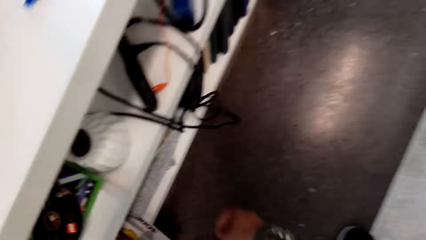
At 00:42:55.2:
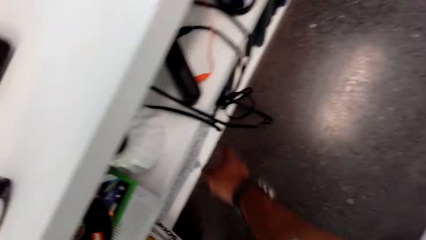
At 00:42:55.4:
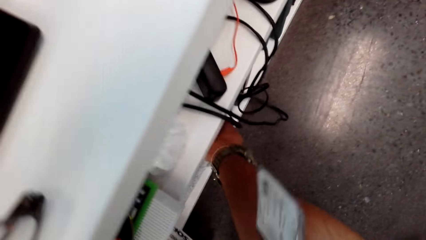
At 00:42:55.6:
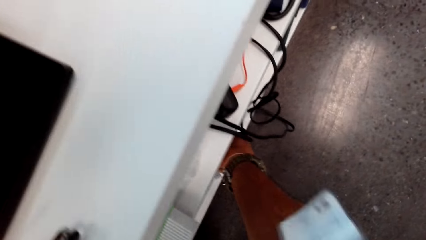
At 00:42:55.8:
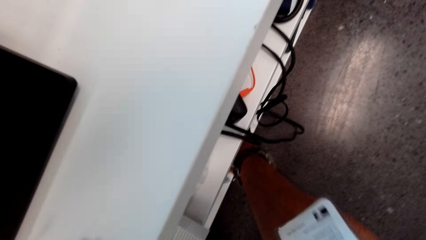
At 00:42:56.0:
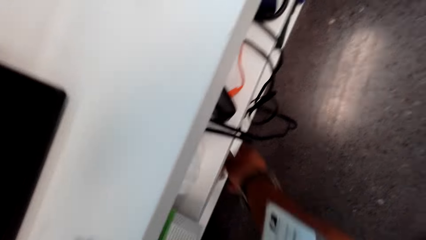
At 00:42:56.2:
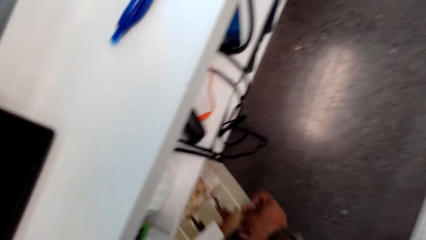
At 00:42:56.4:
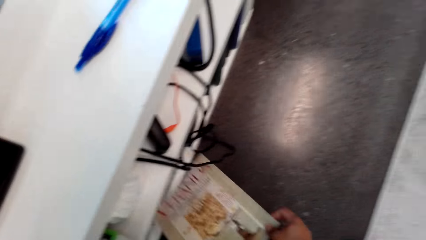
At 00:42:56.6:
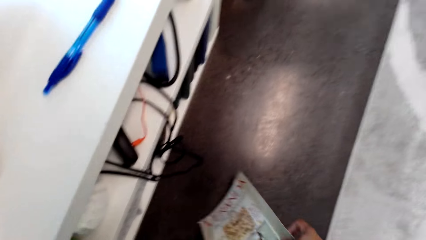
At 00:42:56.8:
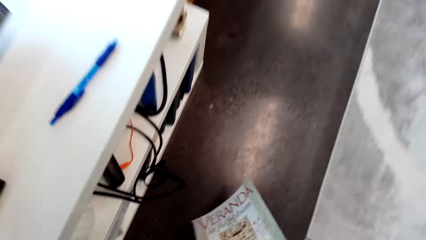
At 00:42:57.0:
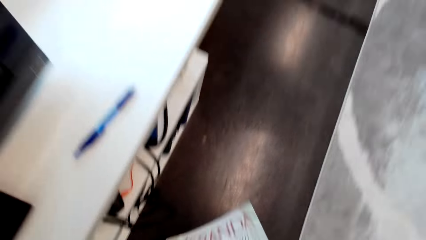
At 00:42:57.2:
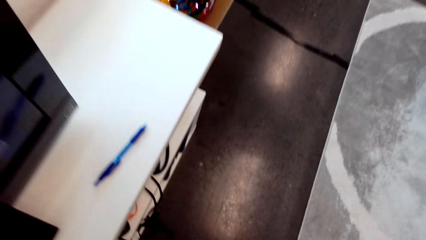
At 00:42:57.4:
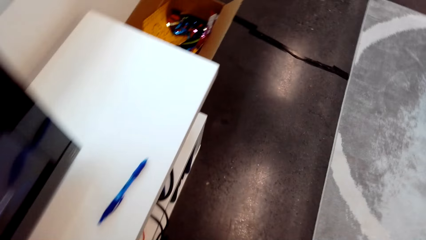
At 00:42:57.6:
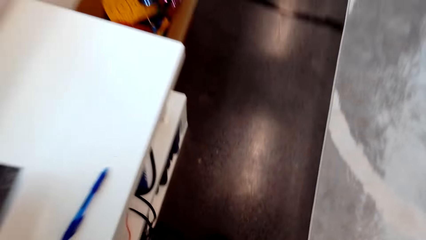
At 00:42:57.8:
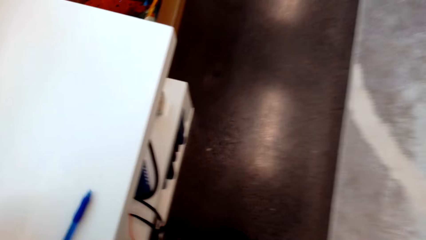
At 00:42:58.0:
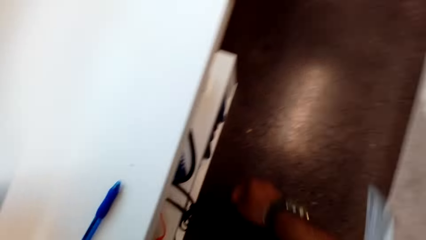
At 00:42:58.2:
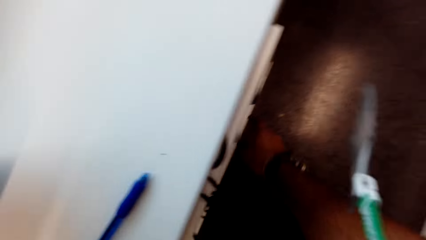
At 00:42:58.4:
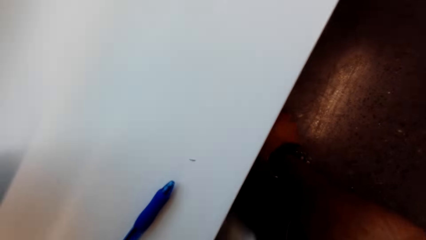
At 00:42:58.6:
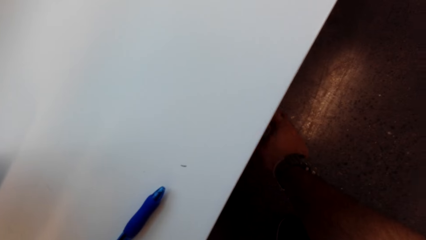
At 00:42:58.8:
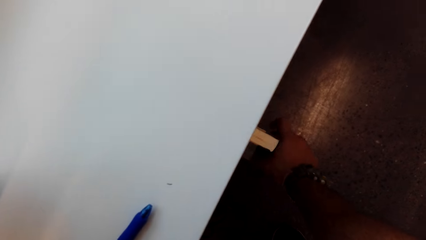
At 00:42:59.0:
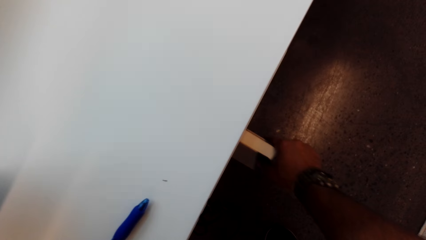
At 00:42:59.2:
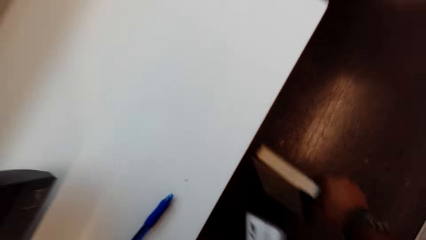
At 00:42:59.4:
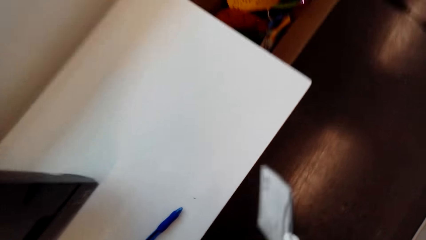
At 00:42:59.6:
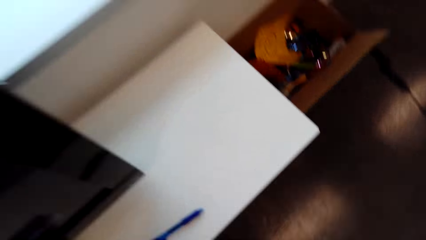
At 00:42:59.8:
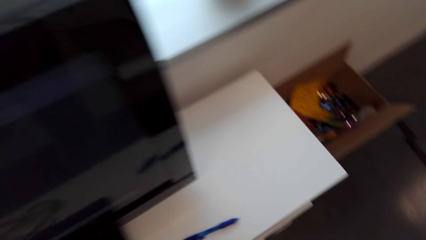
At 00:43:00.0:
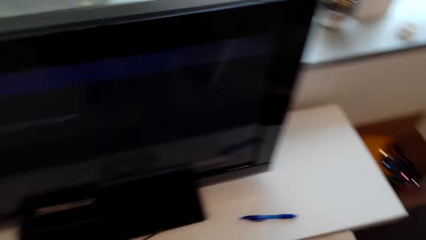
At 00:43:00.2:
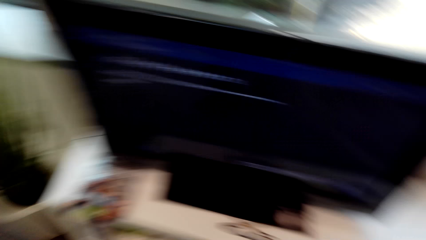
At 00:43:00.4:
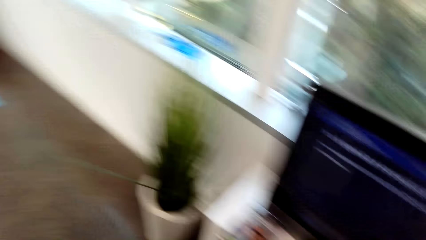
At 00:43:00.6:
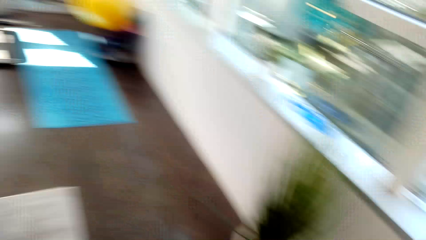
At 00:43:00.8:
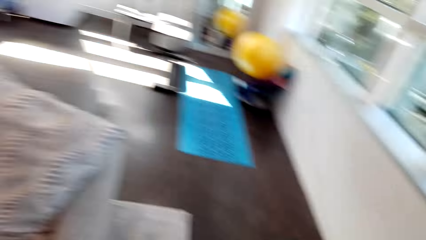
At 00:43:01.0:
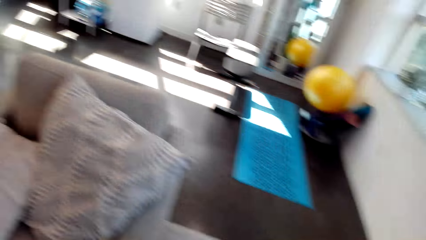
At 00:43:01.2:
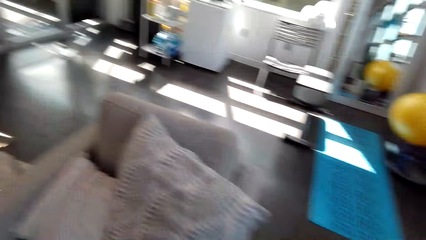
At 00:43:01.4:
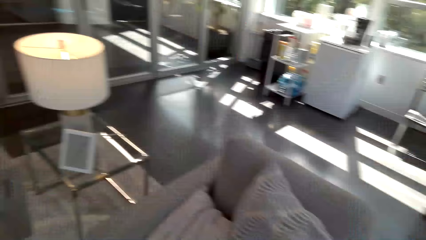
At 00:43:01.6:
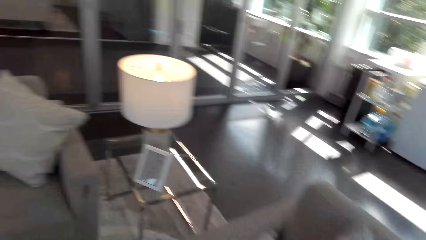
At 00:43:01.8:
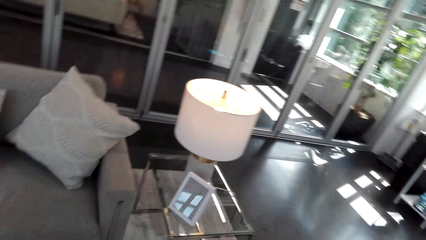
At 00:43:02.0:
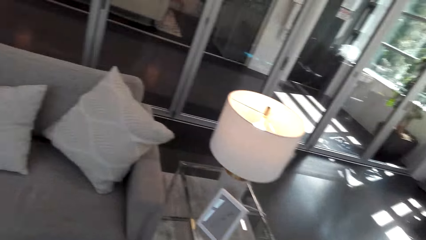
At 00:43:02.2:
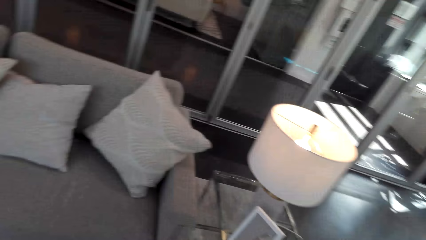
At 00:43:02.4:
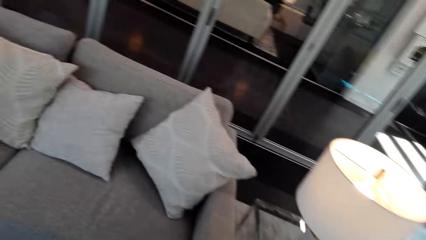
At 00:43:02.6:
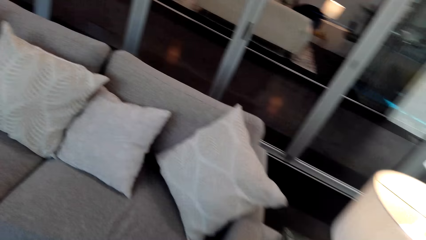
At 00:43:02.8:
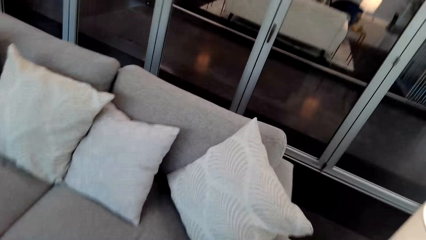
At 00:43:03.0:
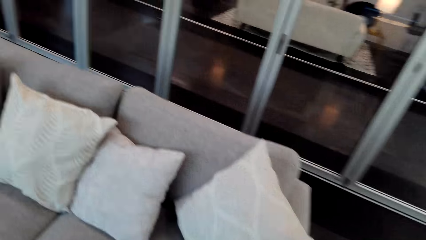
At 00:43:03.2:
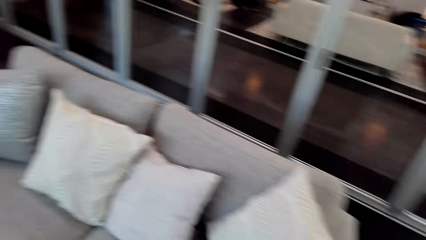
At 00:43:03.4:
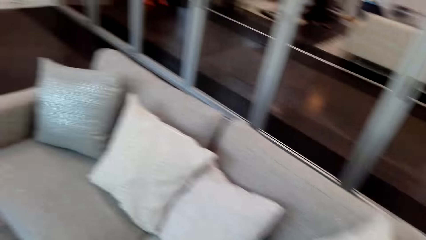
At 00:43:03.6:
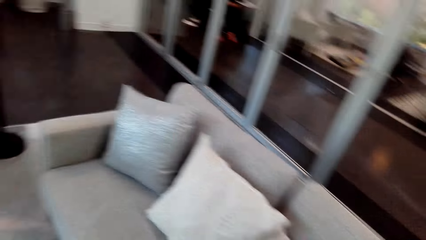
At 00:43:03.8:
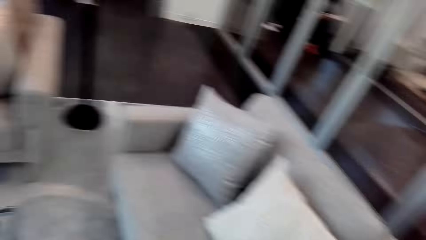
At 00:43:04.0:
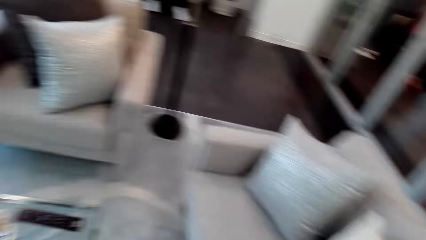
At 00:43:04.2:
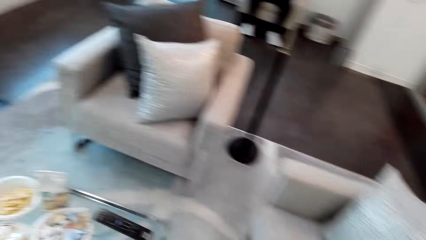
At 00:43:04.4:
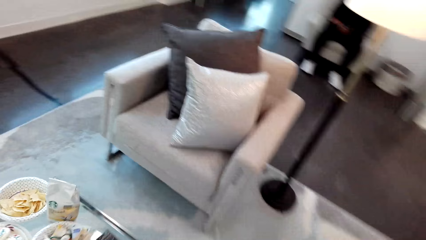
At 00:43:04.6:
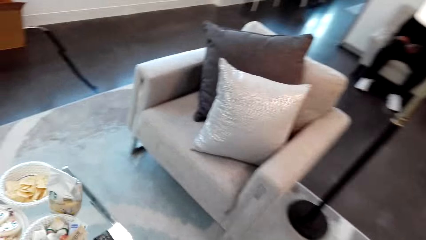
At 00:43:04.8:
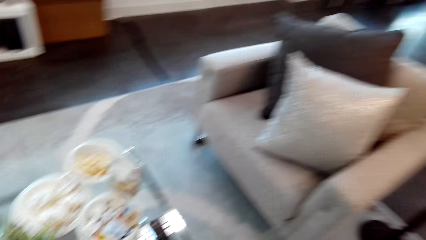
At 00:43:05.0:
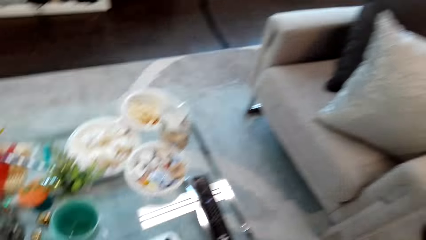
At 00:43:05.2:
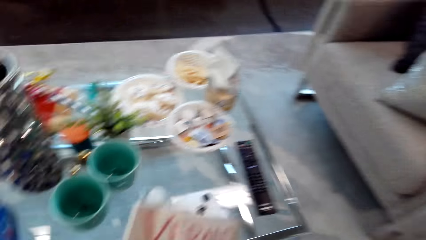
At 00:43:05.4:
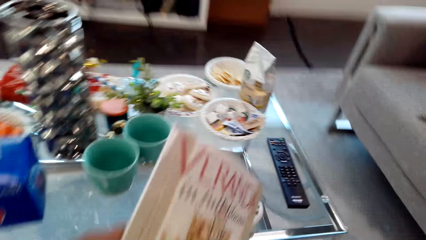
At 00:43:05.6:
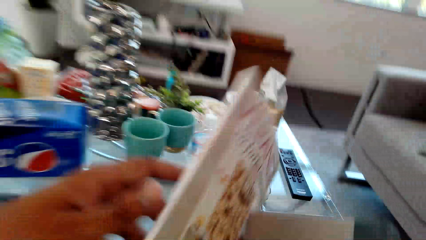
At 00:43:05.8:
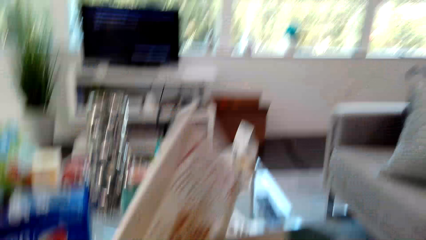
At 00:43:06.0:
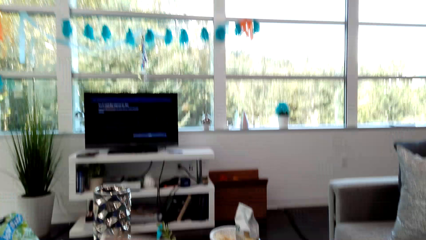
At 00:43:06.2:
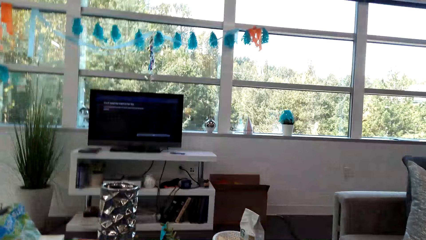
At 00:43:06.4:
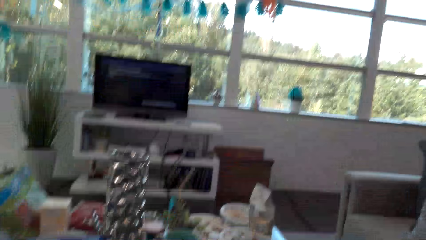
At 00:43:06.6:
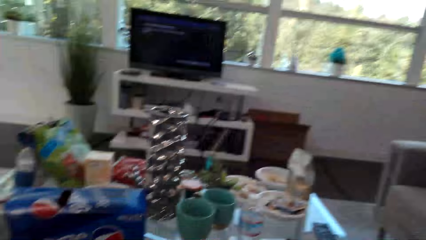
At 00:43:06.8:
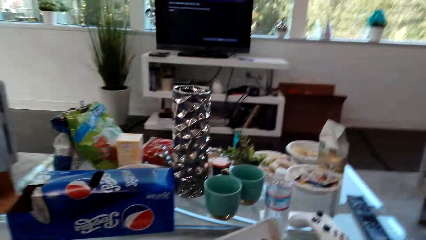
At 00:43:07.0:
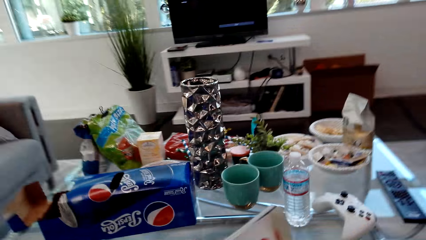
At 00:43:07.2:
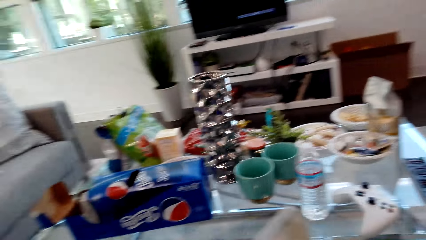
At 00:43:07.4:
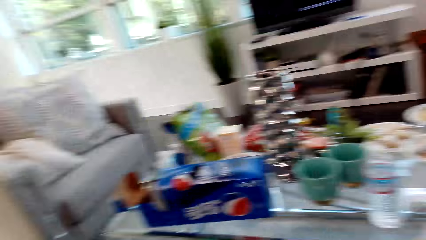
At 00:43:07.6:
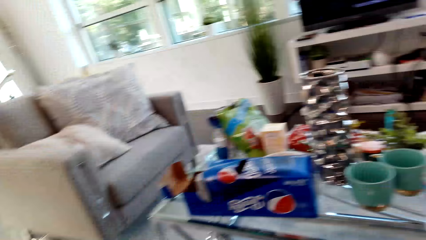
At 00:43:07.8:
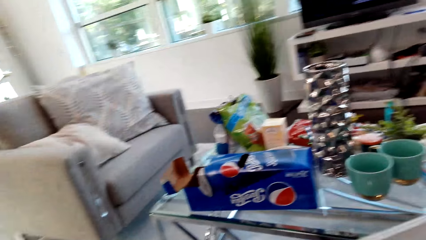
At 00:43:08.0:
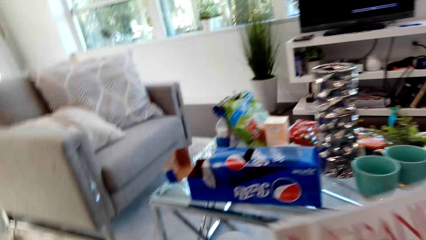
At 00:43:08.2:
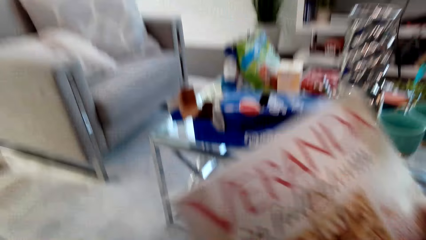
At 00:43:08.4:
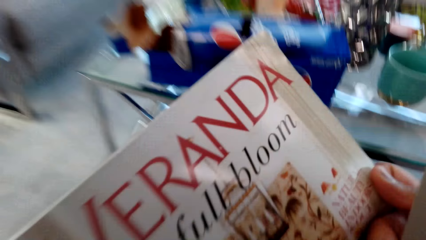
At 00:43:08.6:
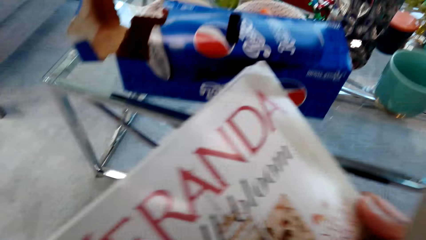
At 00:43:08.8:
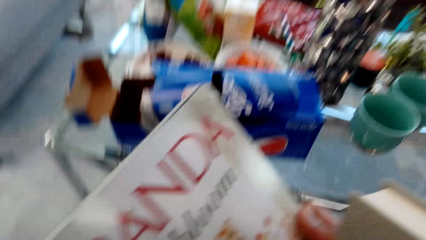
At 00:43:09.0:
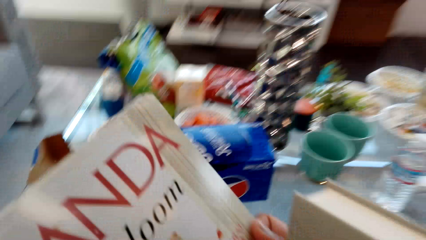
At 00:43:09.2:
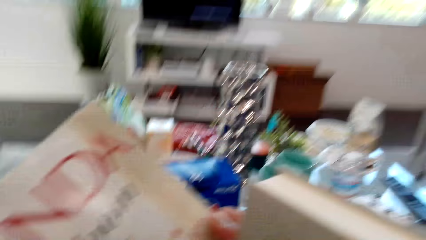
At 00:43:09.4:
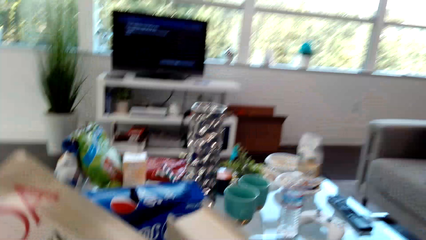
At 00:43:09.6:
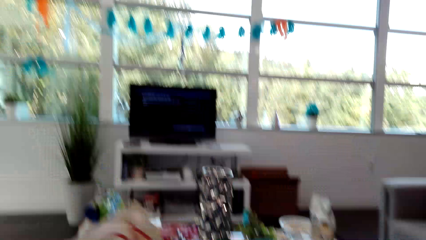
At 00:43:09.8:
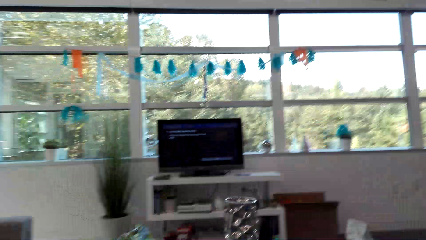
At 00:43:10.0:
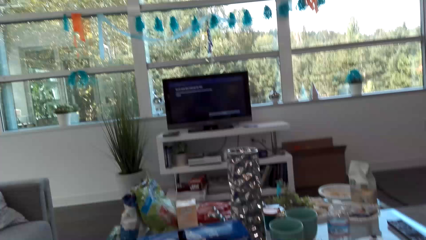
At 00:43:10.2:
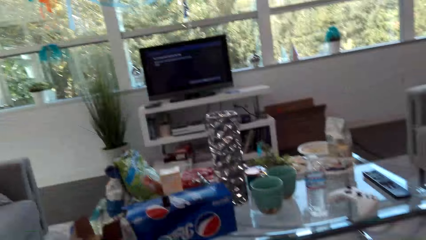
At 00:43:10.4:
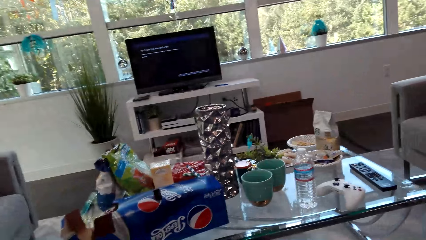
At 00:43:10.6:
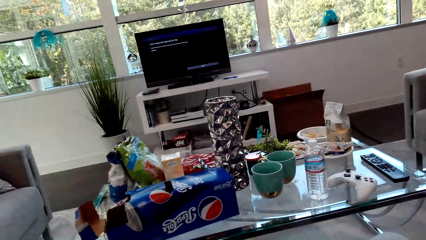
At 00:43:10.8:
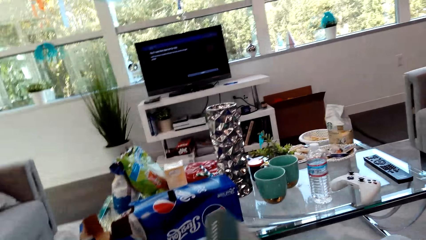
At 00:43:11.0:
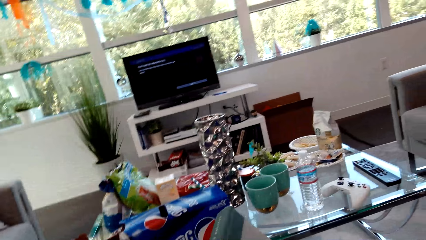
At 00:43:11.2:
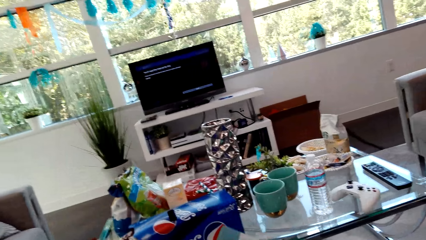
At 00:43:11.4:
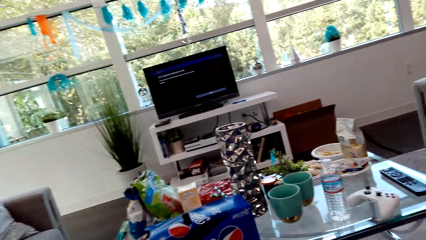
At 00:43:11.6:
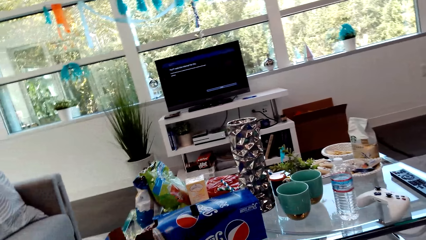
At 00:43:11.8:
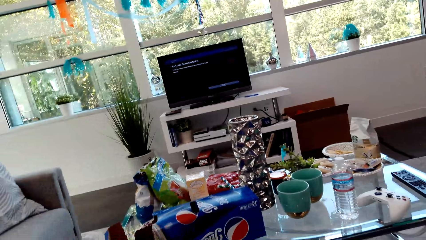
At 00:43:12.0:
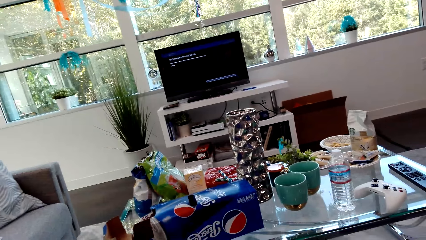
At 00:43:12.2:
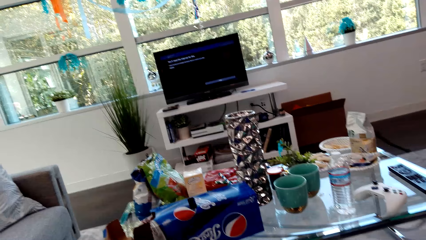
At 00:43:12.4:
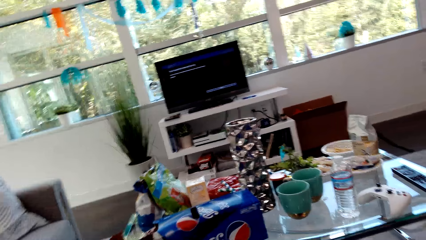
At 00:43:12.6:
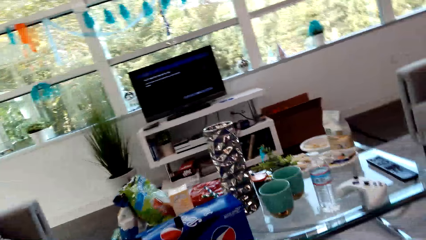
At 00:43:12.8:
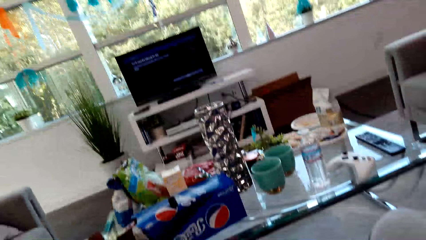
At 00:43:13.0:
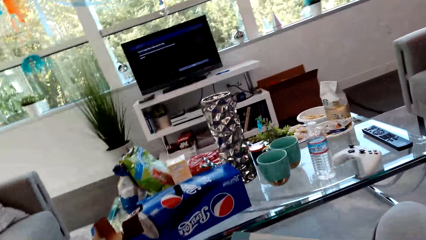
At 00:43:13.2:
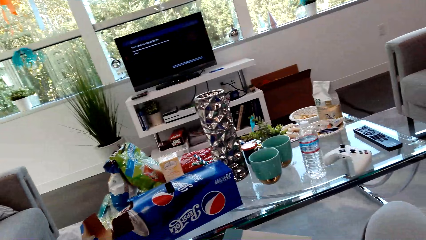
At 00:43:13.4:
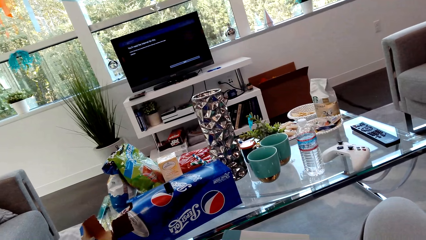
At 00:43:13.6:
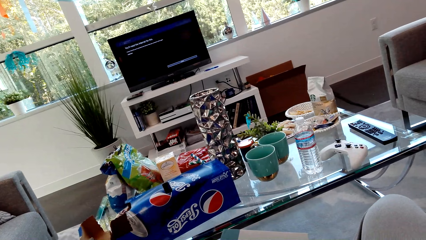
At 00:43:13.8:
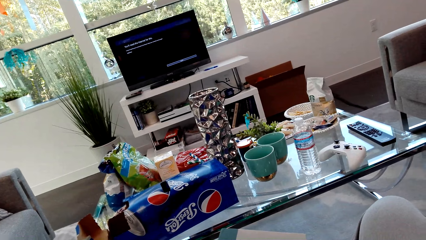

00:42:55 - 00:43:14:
The camera wearer picks a book from the shelf. They pick the book from the shelf again. They turn. They move around the room. They walk to the seat. They sit. They touch the book. They look around.
